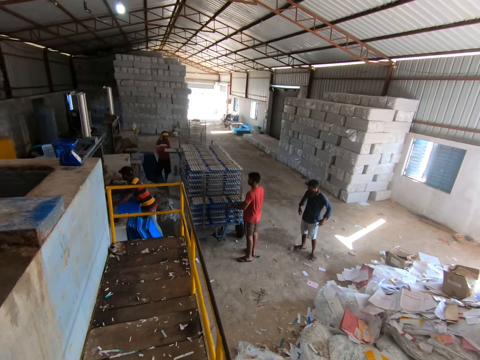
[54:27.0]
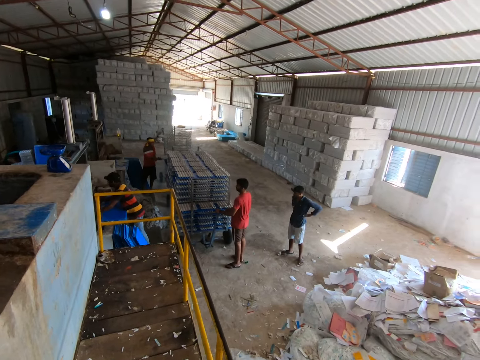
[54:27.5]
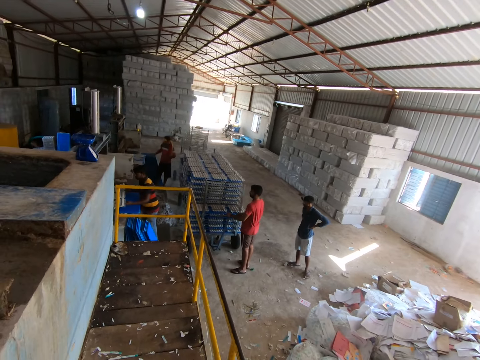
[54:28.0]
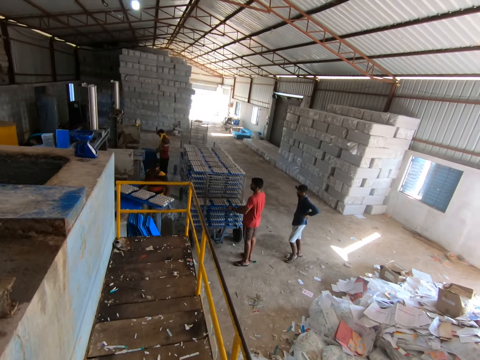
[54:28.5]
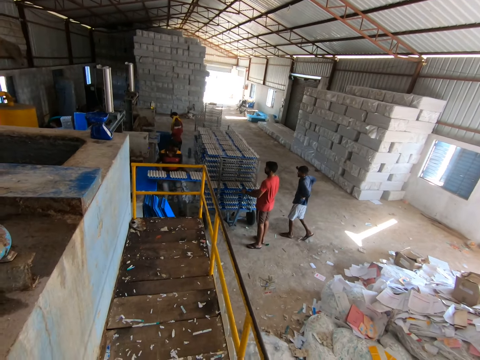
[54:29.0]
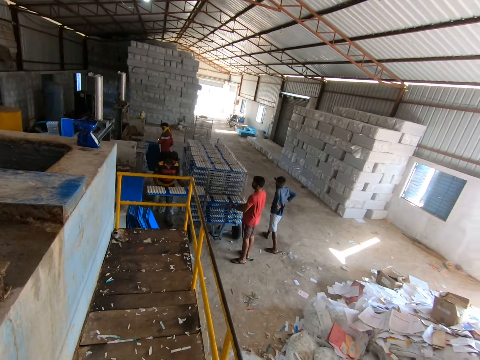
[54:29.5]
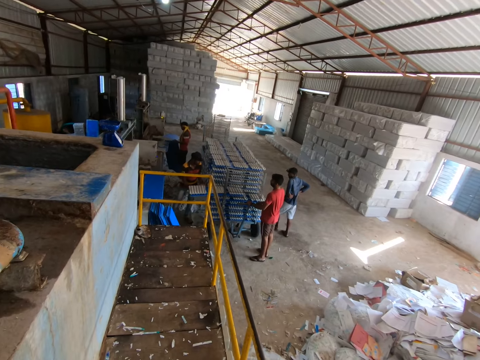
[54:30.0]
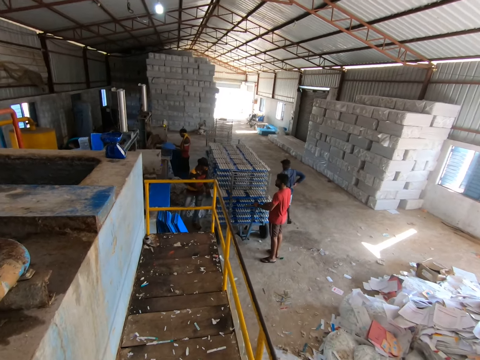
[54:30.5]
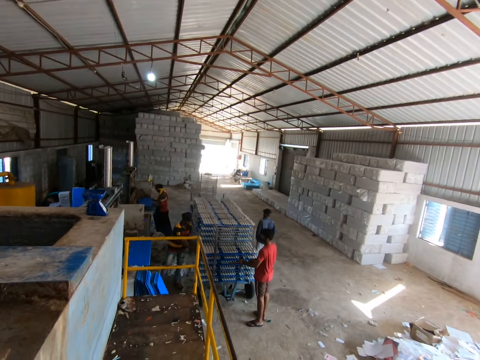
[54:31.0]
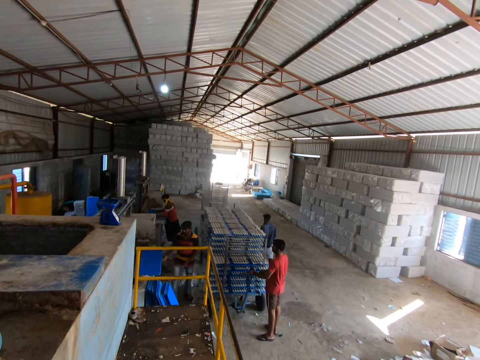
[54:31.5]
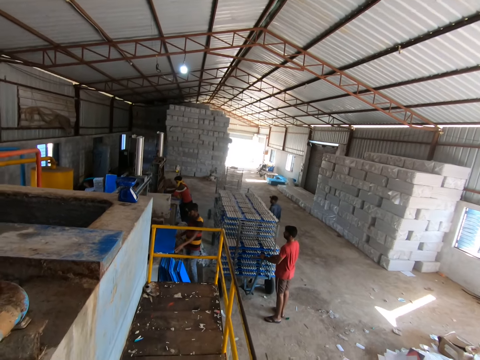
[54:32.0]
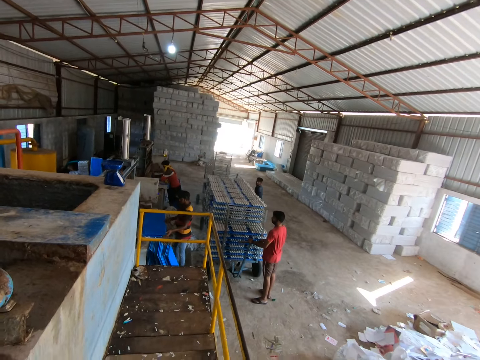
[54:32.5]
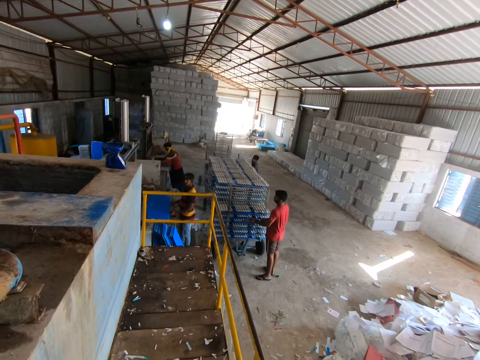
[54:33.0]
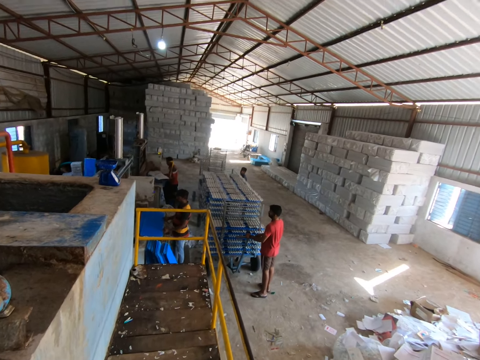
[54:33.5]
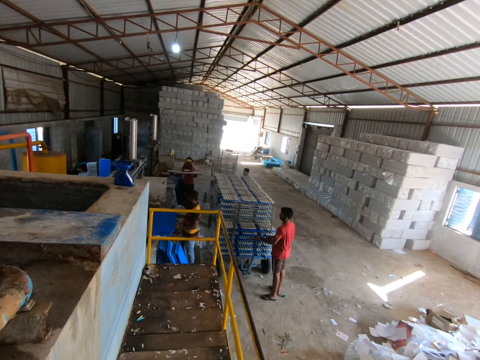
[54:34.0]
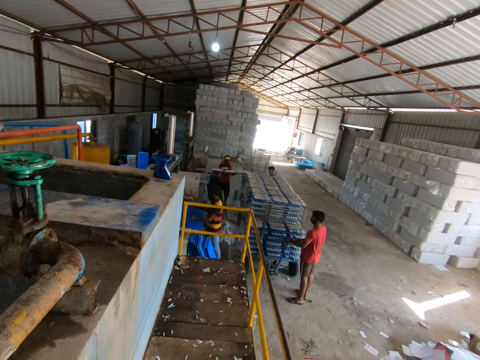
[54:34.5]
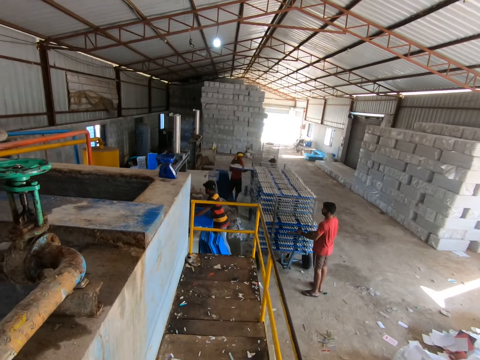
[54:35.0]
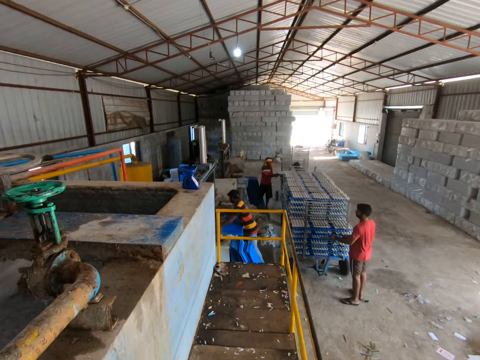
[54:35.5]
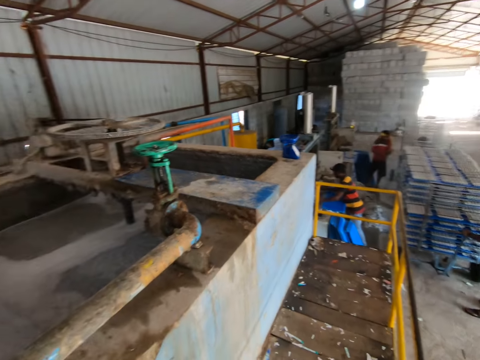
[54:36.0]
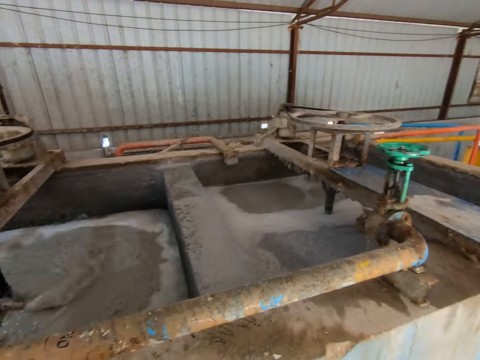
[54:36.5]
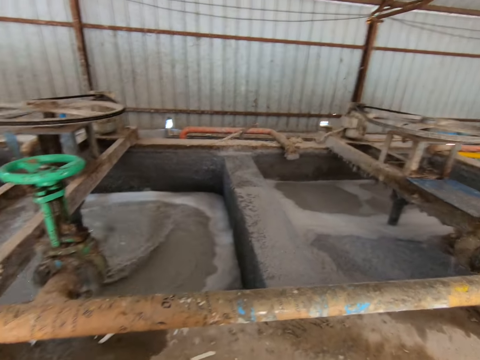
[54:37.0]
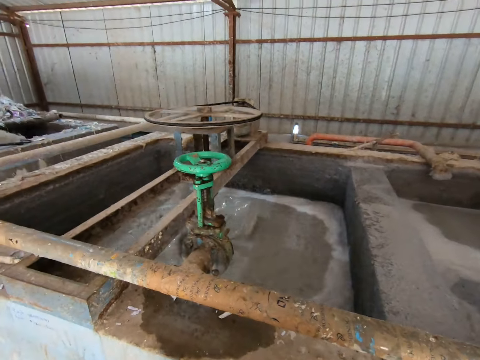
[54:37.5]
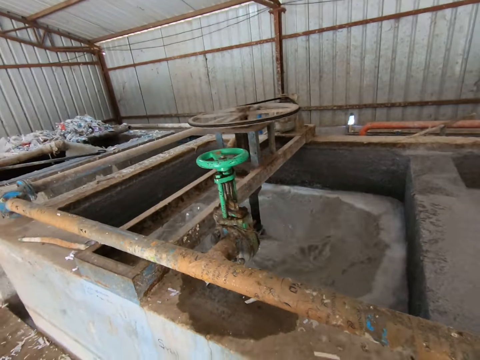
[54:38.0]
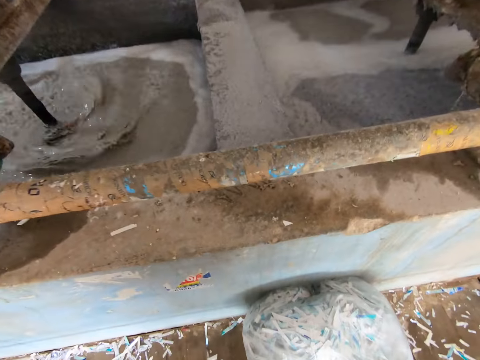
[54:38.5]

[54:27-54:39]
A man removes the tray of molded crate from the crate molder with both hands and places the tray of crates in both hands into the rack. The camera wearer looks around the construction site. Another man picks up a tray from the stack of trays with both hands and places the tray in both hands into the crate molder. The first man picks up a tray from the stack of trays with both hands. The other man removes the tray of molded crate from the crate molder with both hands and places the tray of crates in both hands into the rack.

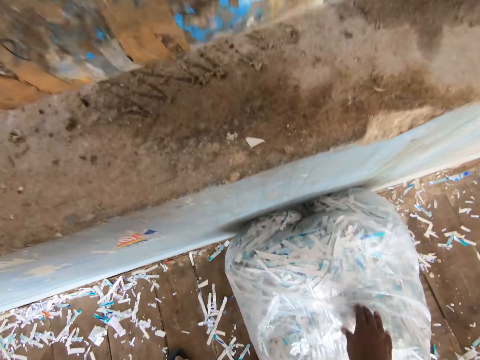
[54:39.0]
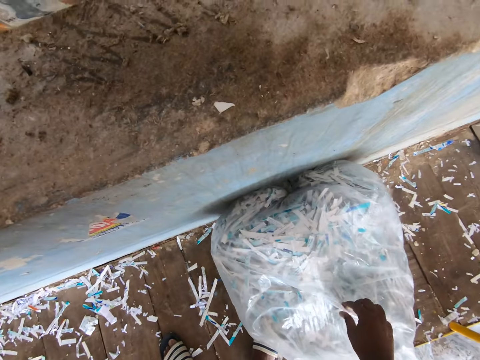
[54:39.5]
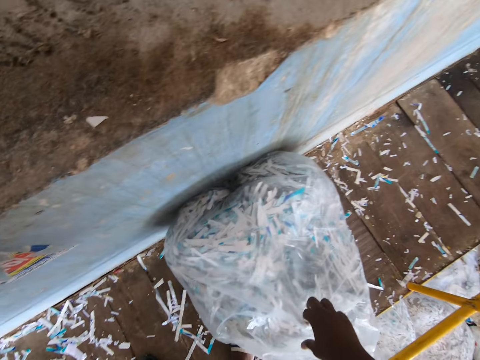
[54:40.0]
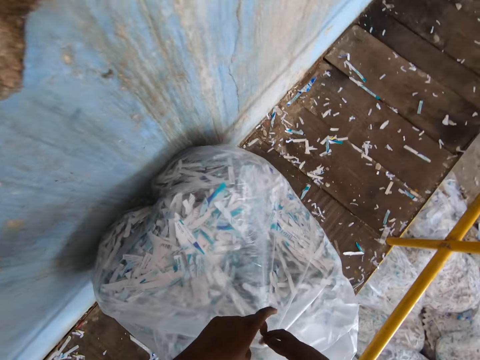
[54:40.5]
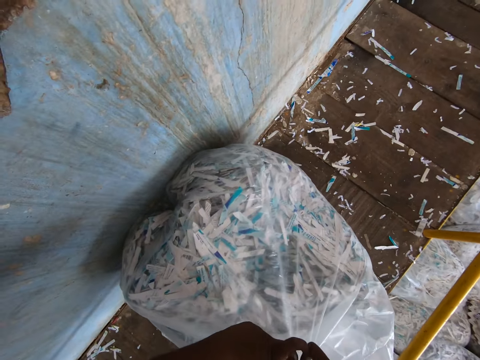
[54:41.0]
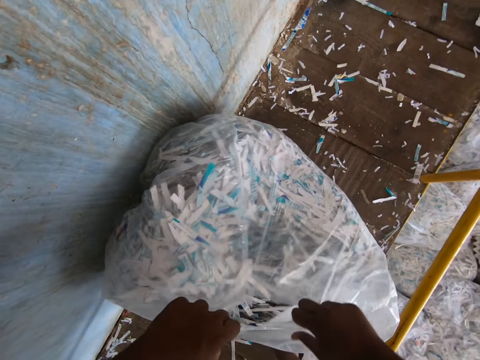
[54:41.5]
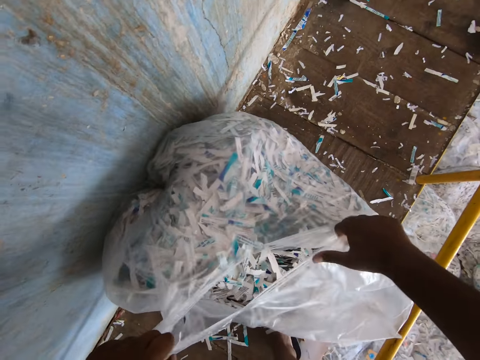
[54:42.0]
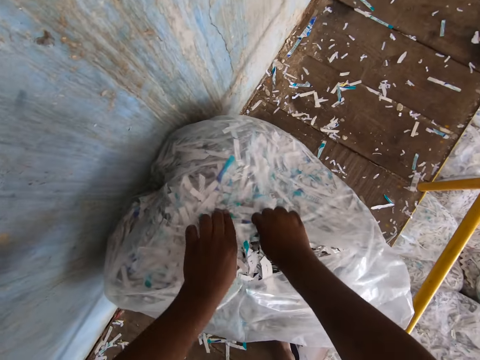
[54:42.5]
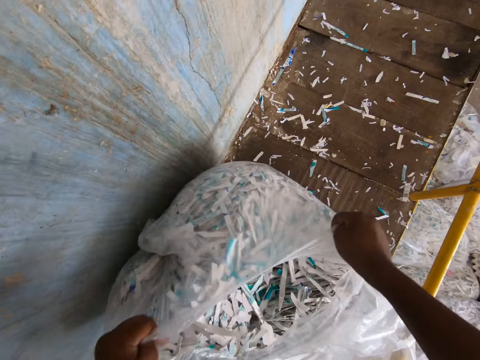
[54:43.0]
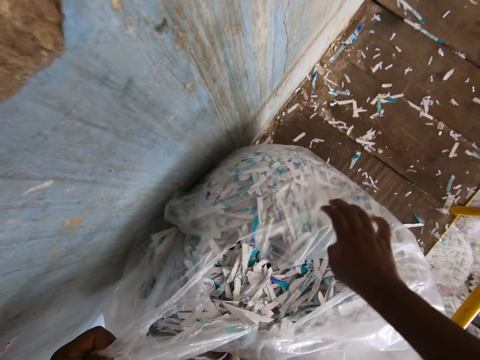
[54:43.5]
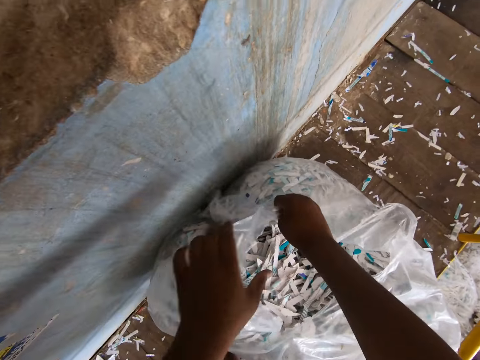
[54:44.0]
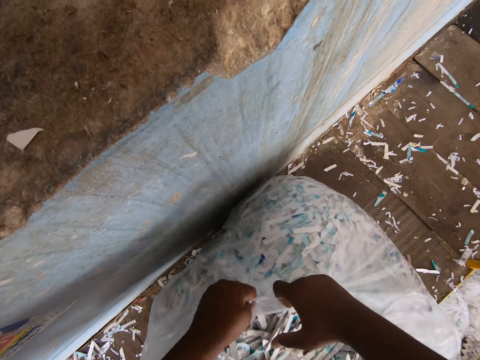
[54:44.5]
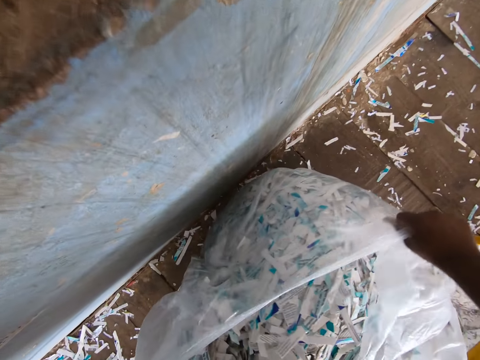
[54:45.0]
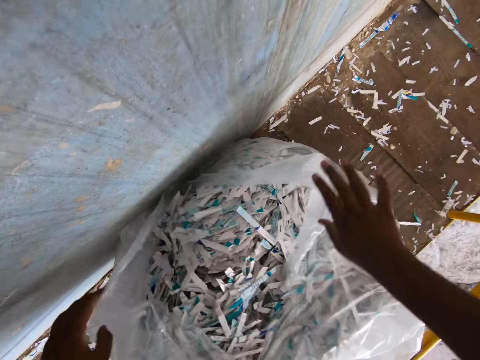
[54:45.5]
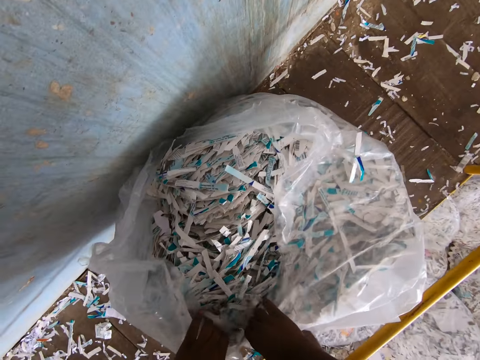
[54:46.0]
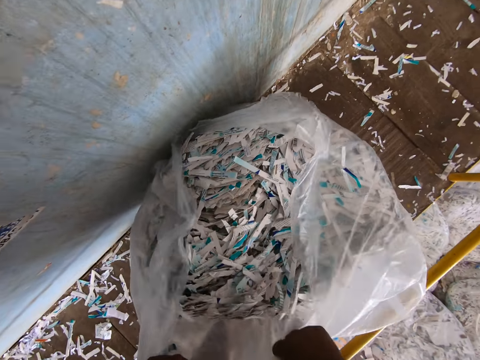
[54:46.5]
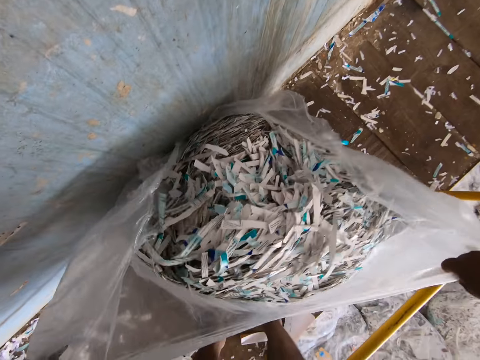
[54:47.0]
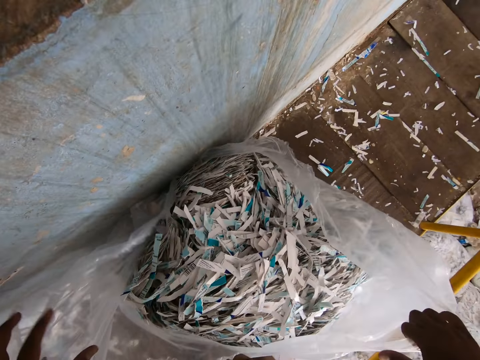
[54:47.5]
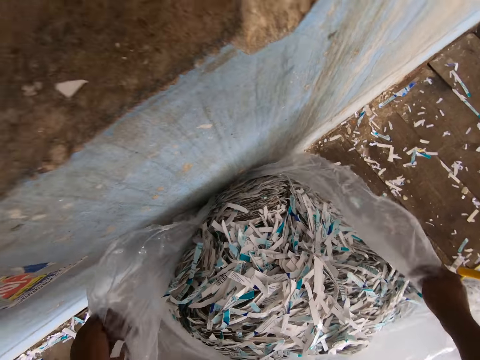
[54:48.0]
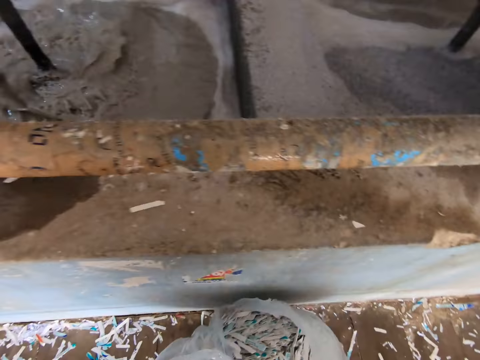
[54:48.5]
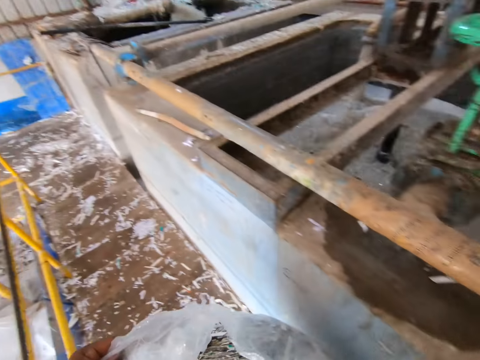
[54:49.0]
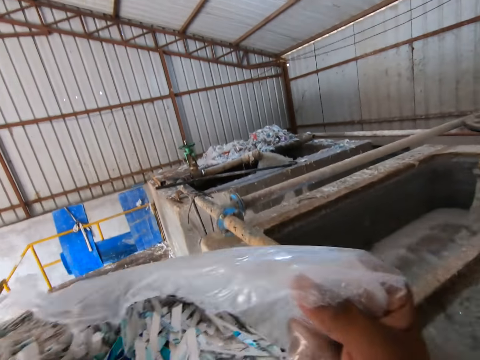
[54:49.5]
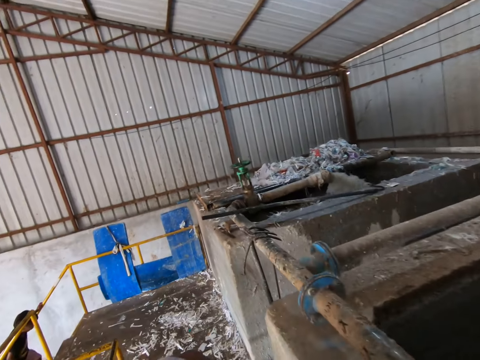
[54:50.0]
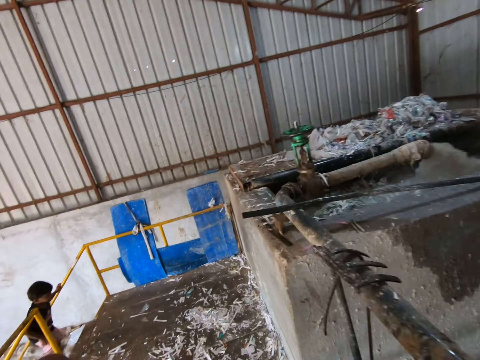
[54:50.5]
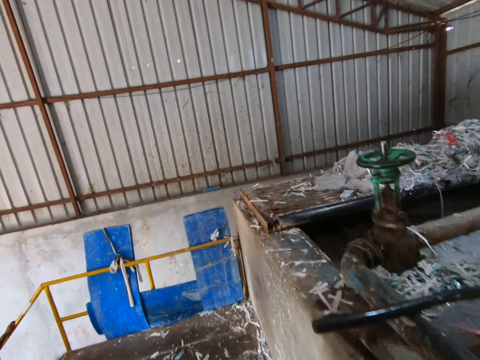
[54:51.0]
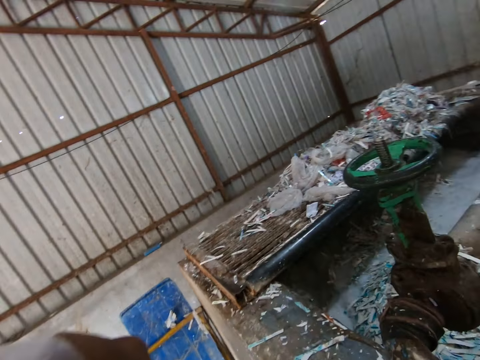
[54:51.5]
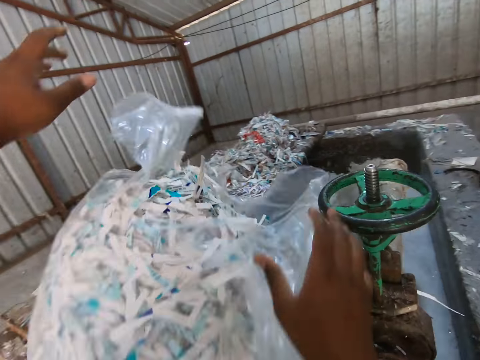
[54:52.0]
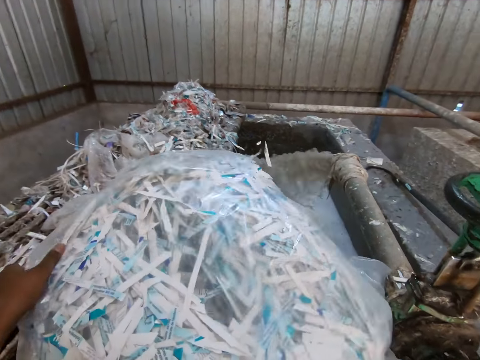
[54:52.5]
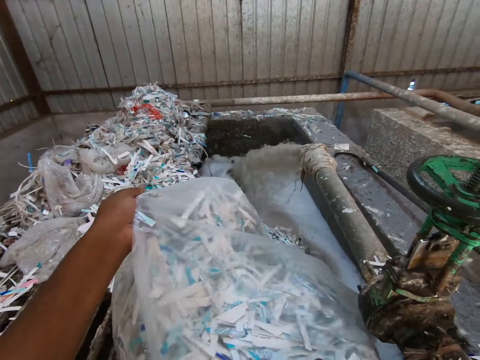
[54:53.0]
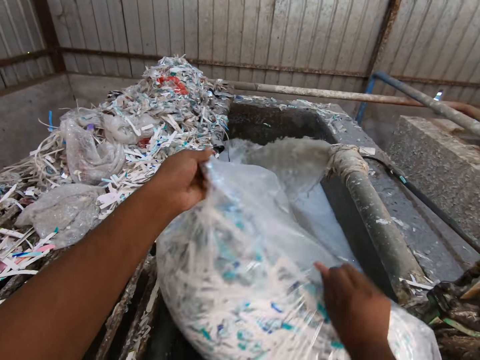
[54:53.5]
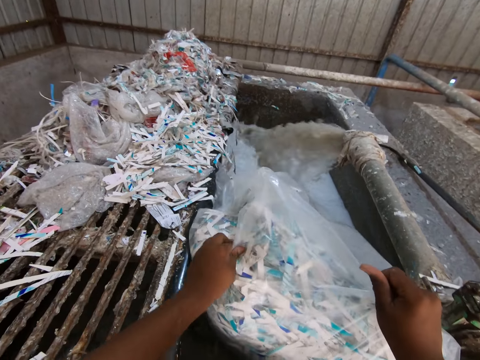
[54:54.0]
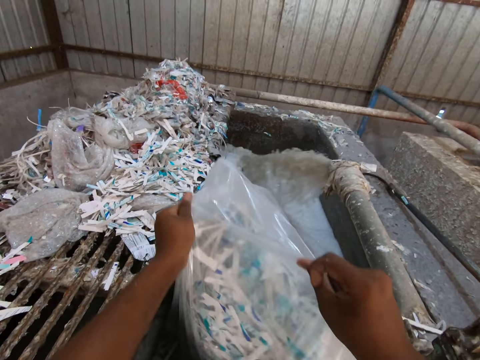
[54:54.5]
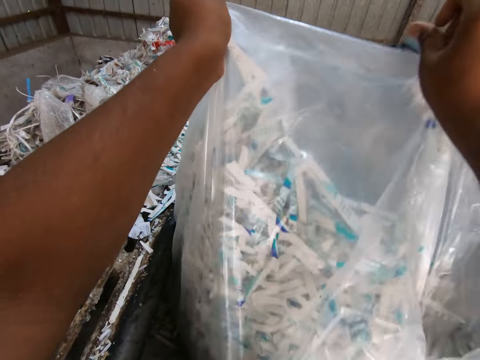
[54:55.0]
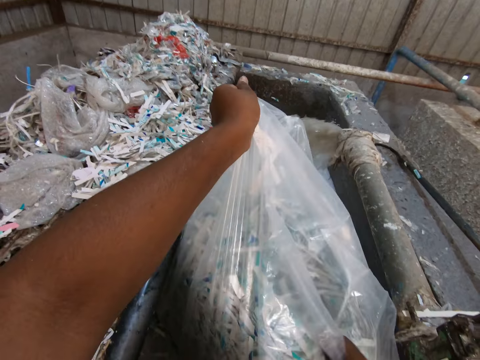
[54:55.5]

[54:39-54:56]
The camera wearer places his right hand on a nylon bag of shredded paper on the floor. He tears the nylon bag of shredded paper or the piece of paper on the floor with both hands. He picks up the nylon bag of shredded paper from the floor with both hands. He places the nylon bag in both hands on the recycling plant. He empties the shredded paper from the nylon bag into the recycling plant with both hands.
